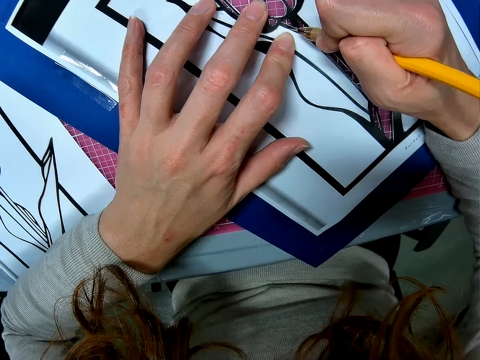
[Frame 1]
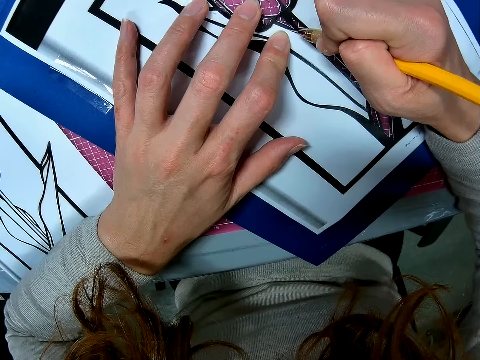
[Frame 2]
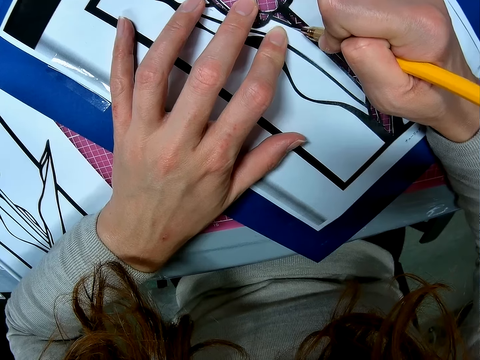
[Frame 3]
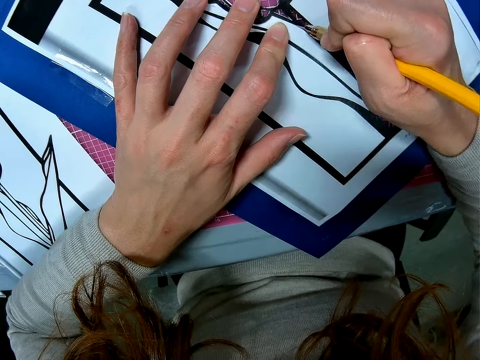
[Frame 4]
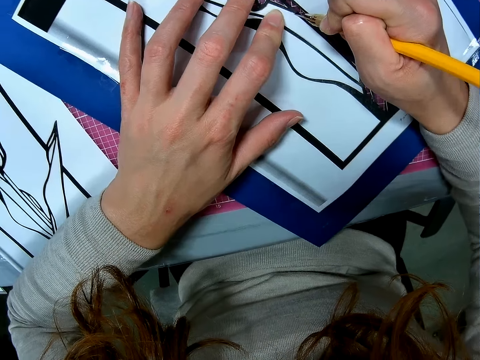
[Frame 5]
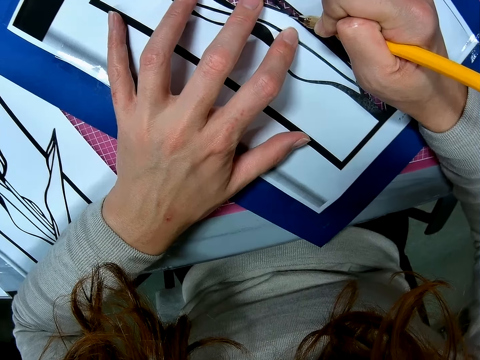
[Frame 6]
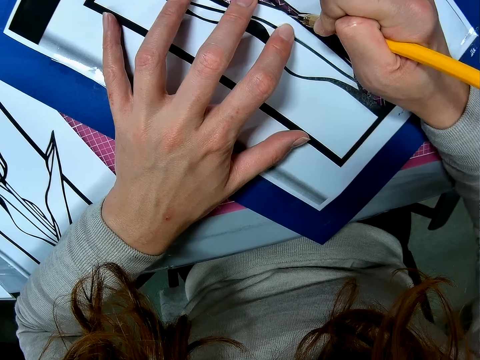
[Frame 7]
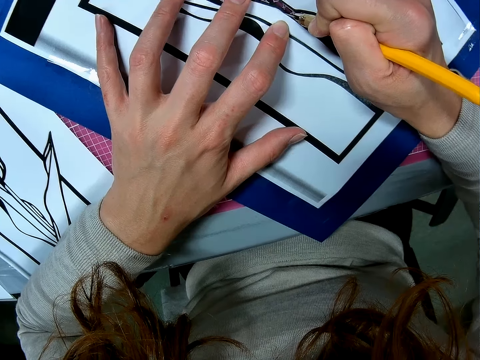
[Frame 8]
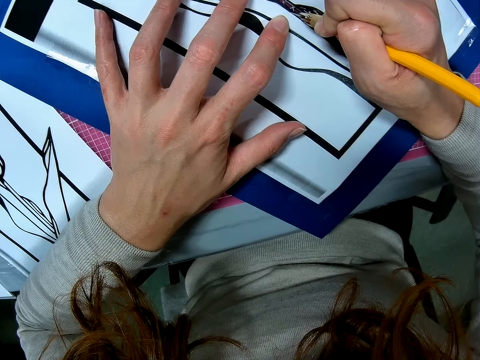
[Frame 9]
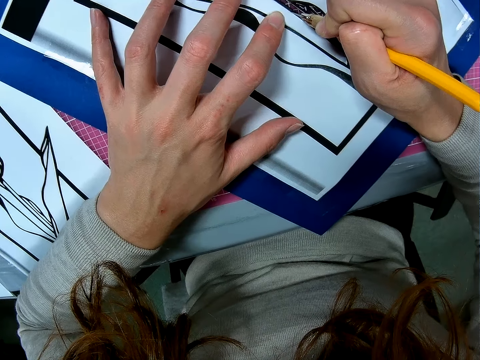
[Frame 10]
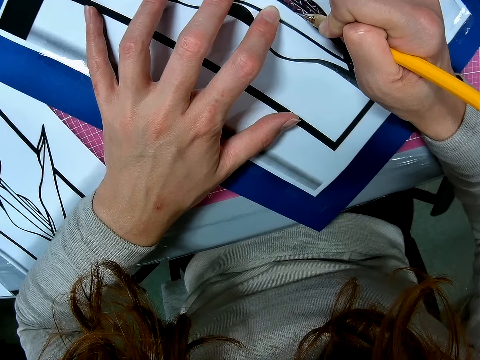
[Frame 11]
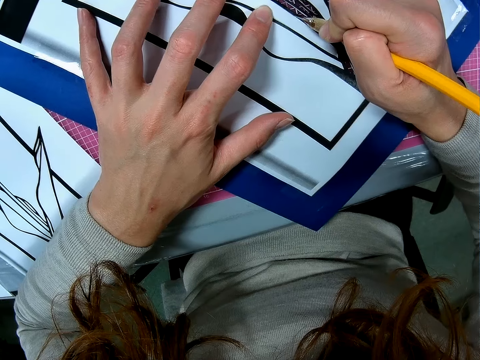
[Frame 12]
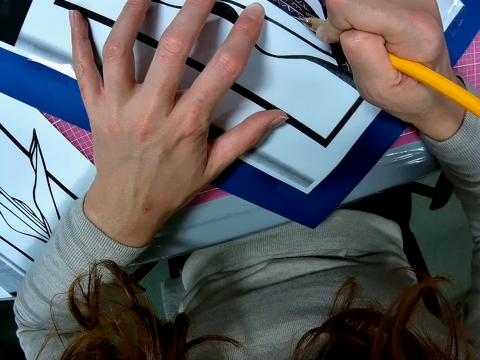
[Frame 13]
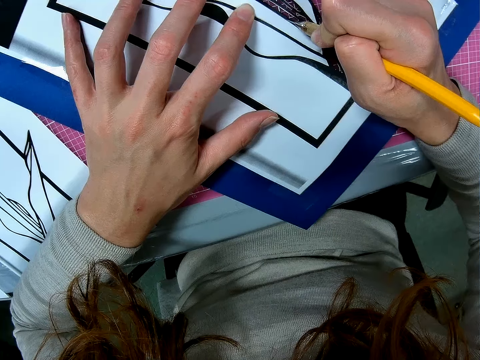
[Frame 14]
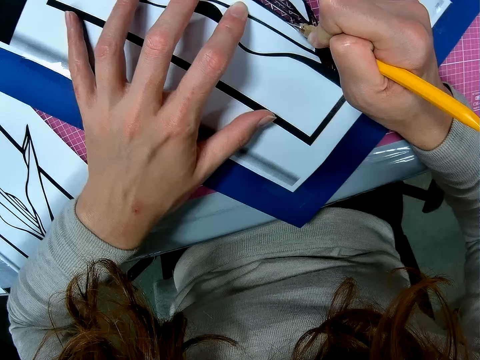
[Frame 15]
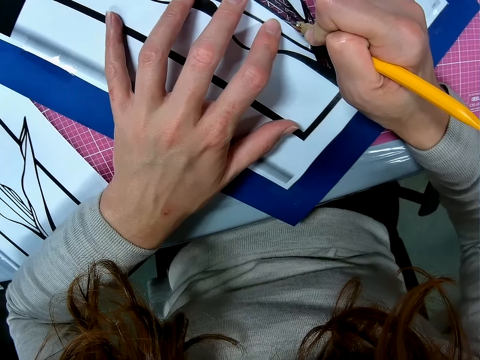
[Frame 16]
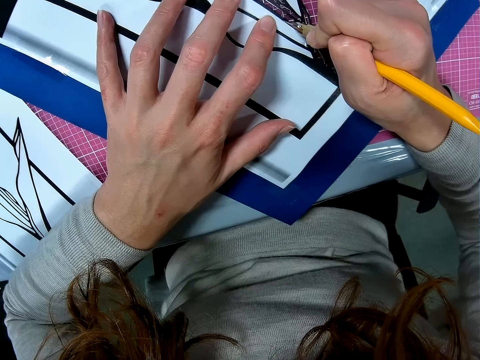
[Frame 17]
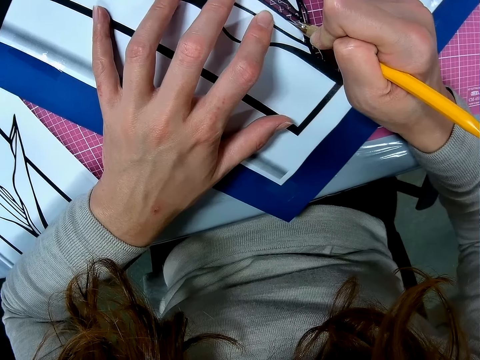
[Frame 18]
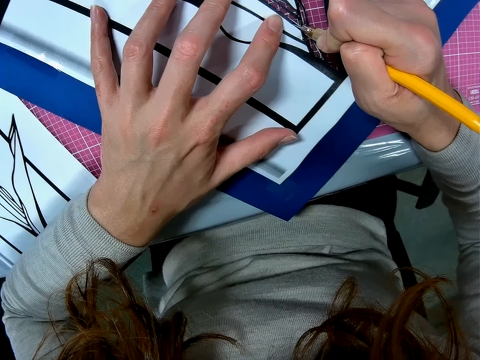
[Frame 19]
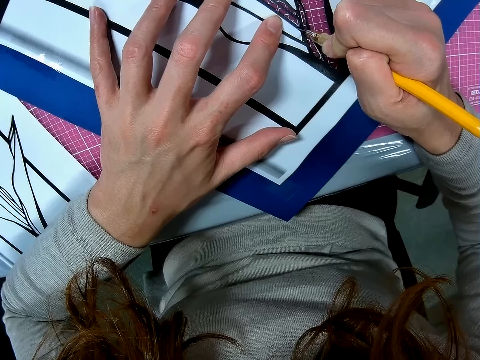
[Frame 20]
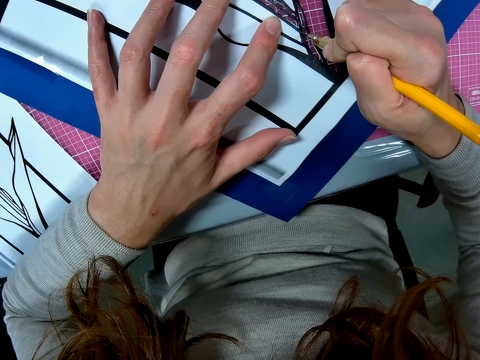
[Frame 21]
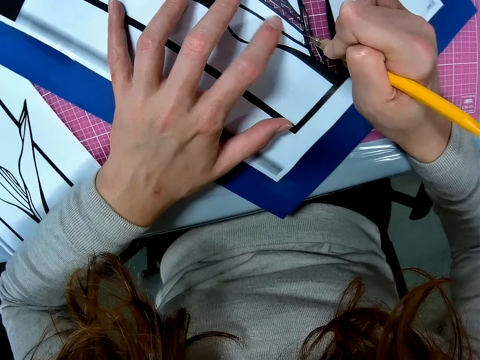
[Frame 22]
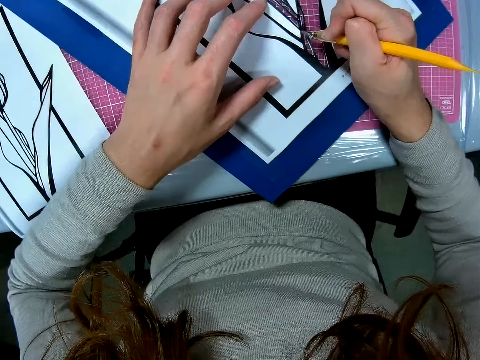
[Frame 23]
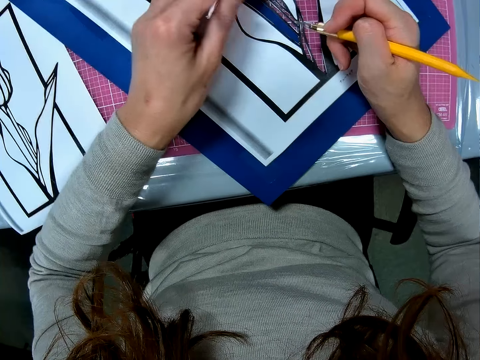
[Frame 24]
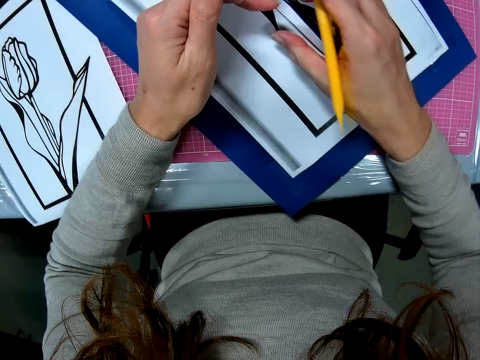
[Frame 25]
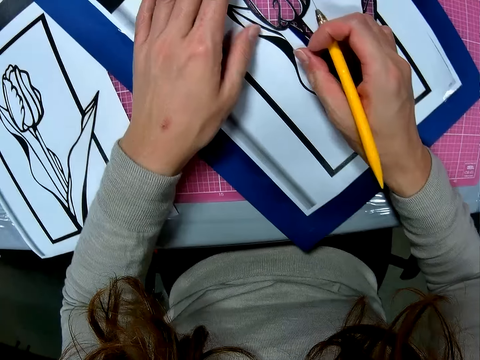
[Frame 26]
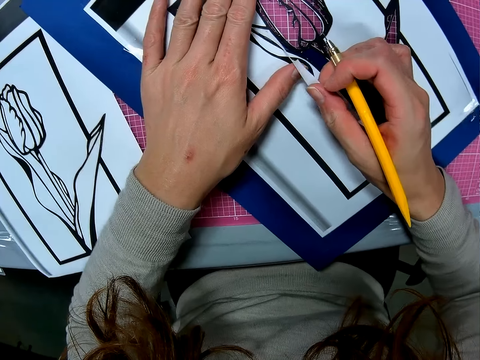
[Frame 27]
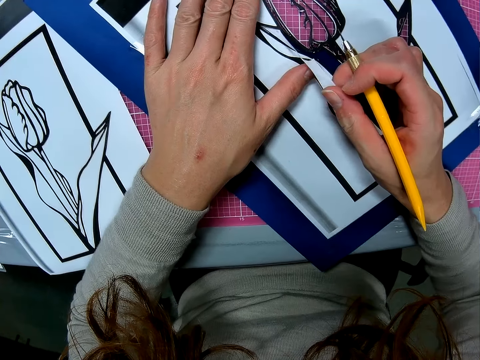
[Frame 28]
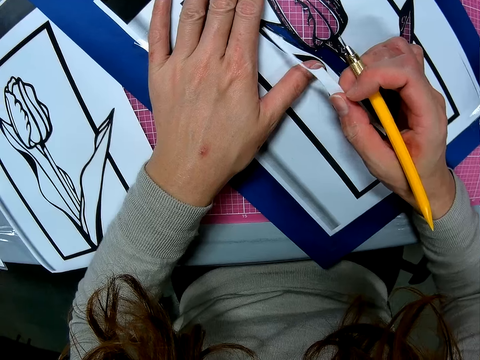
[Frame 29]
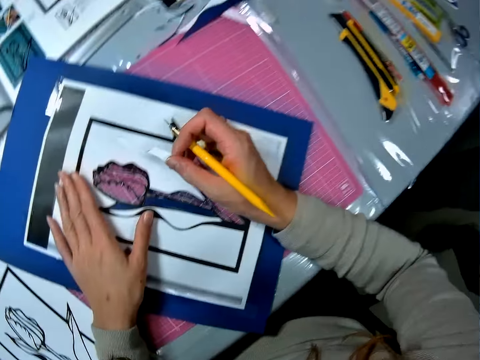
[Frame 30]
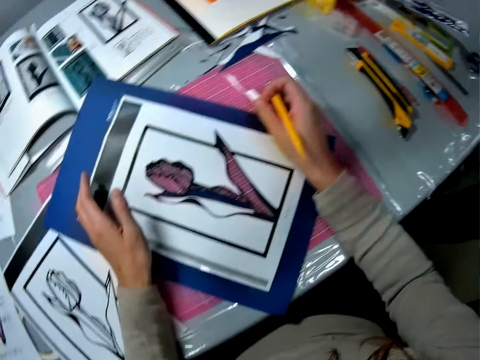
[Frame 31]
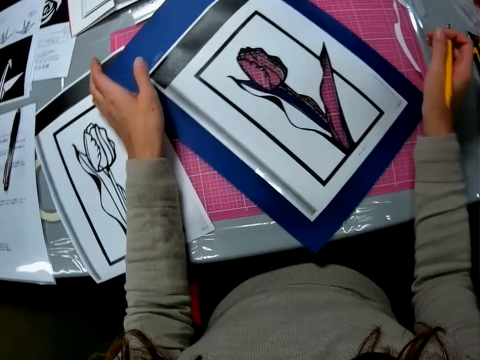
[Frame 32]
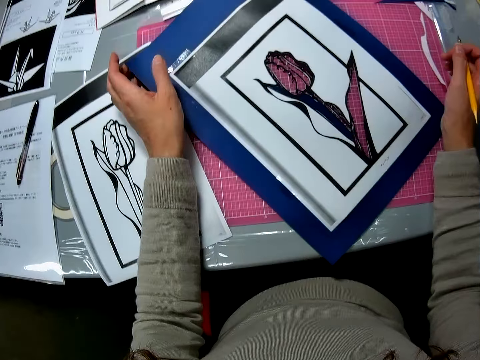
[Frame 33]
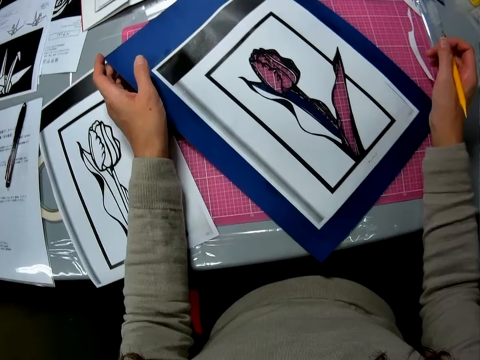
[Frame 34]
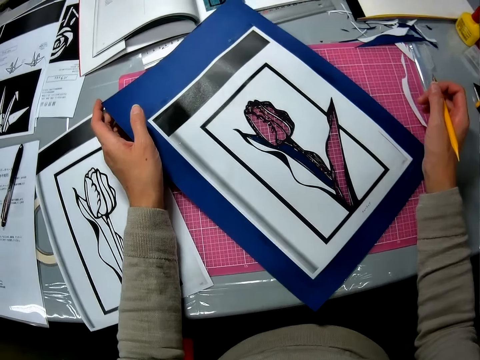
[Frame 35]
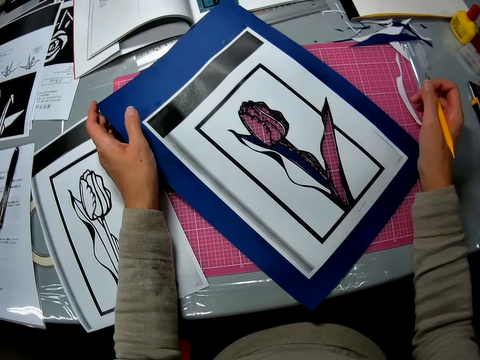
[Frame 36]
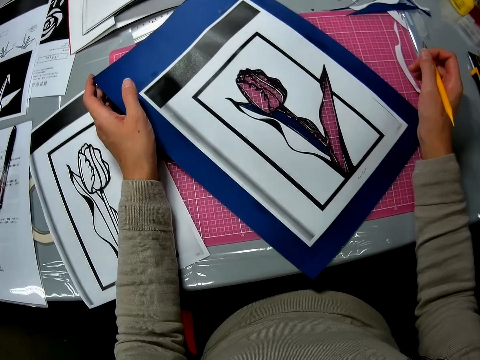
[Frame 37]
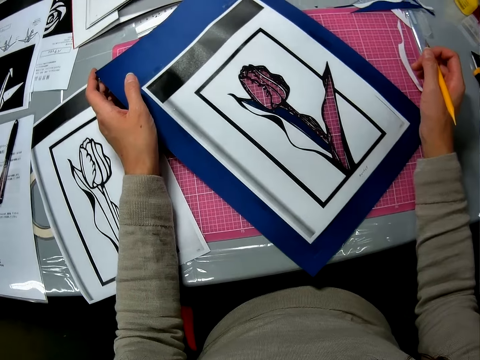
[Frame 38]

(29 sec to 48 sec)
The camera wearer cuts the paper. She removes a piece of paper. She cuts off the paper with her hand. She drops the paper on the table. She steers the art paper.

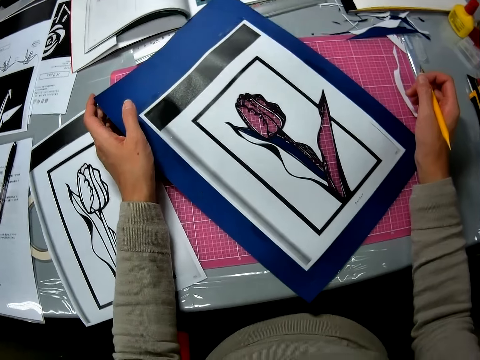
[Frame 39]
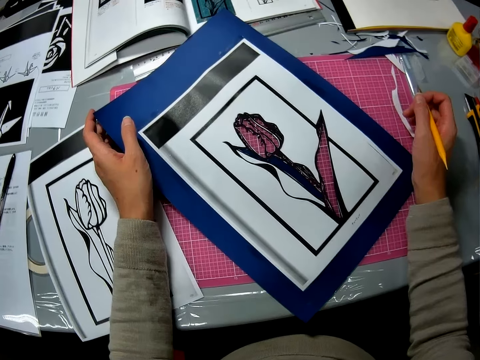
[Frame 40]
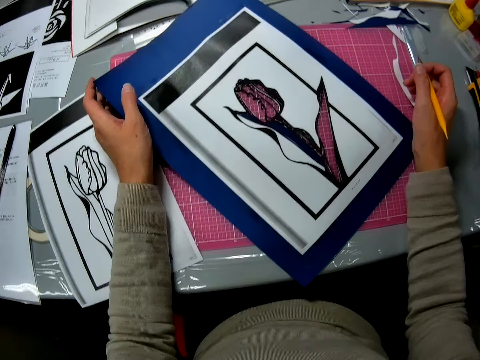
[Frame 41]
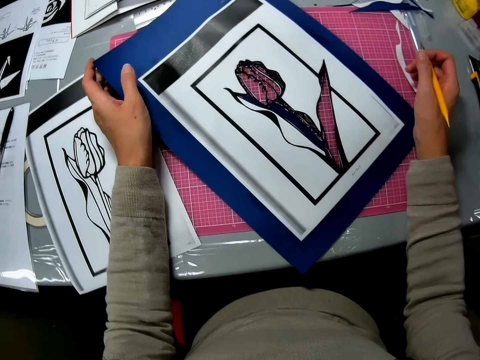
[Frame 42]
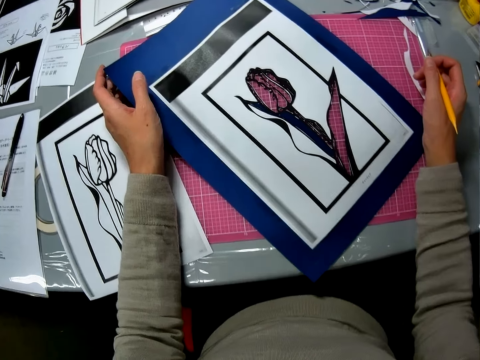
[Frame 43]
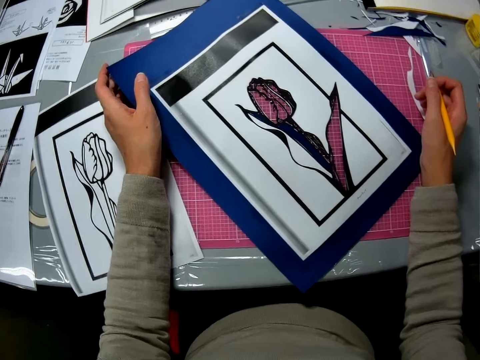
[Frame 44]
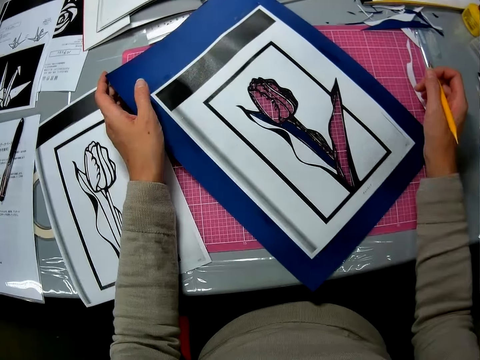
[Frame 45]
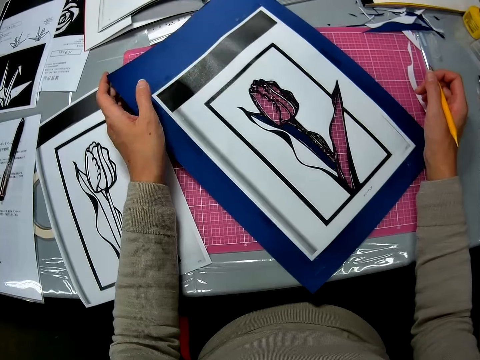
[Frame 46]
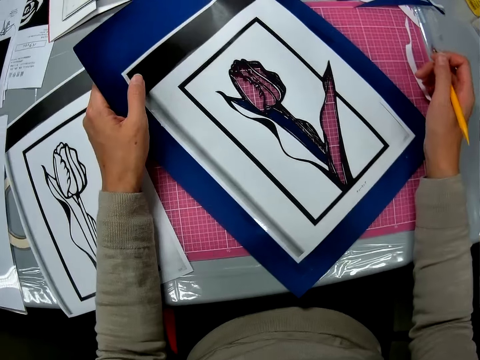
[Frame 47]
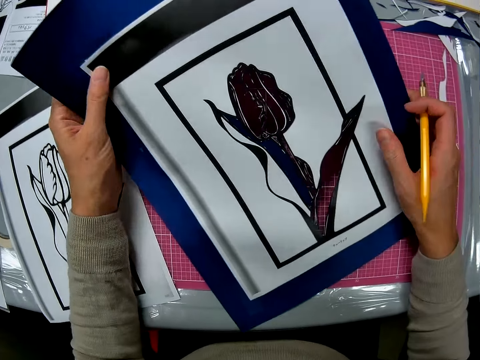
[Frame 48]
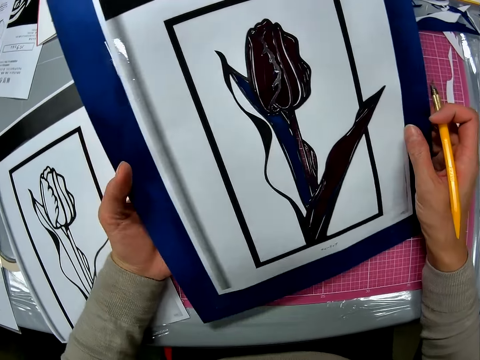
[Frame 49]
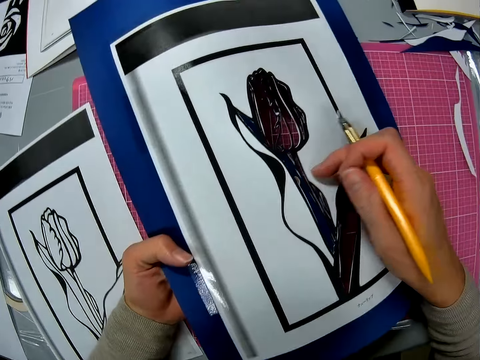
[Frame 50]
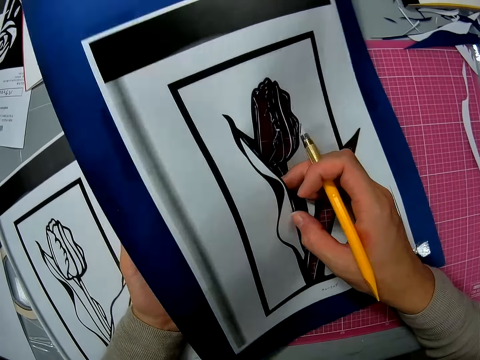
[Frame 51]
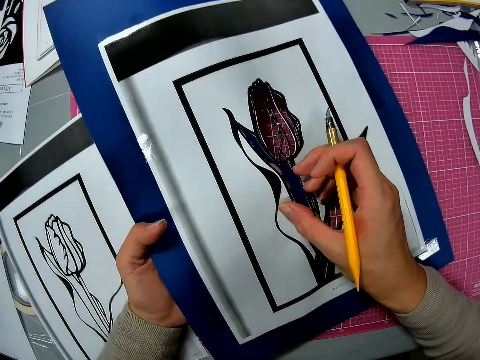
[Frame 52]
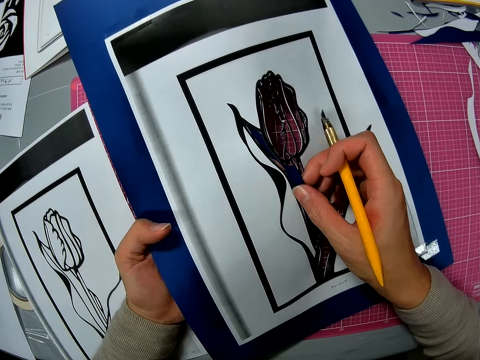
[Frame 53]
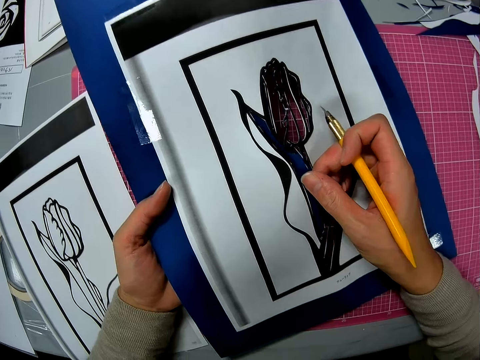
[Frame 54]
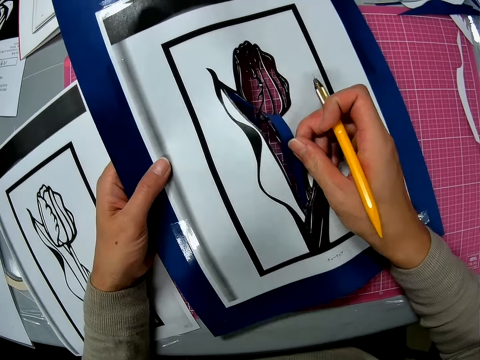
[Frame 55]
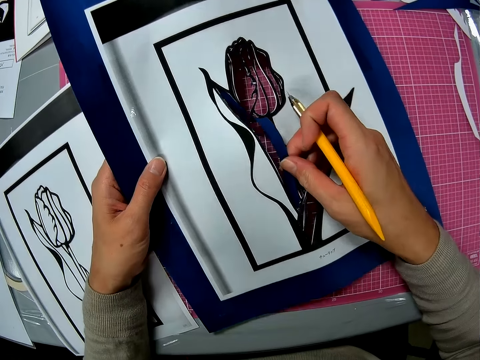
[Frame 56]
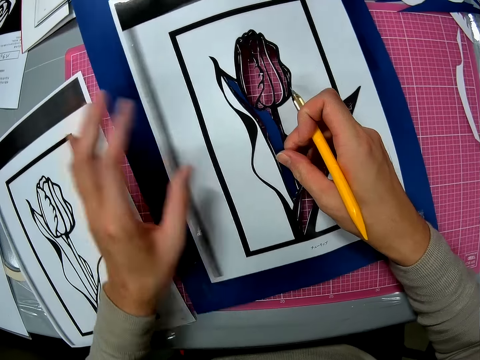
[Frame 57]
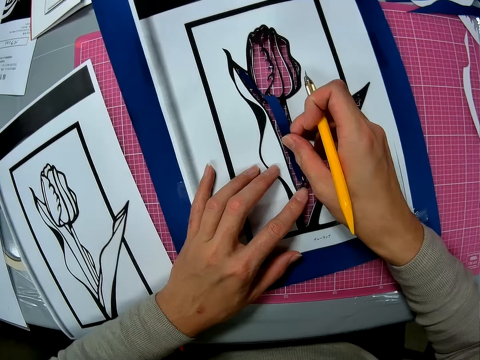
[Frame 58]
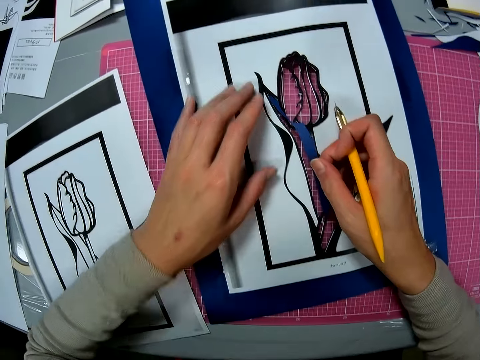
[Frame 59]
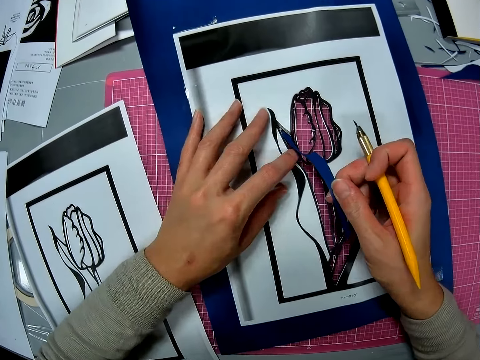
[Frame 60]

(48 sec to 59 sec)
The camera wearer lifts up the paper. They hold the art paper. They remove a piece of paper.
